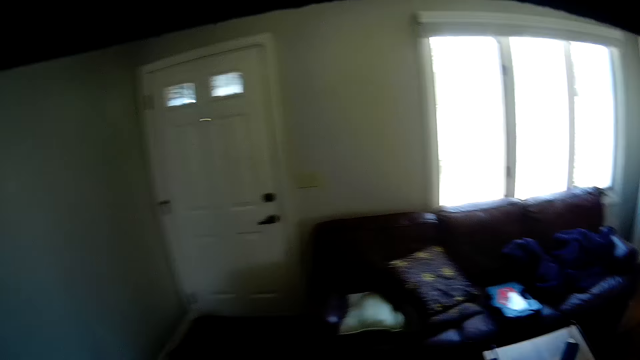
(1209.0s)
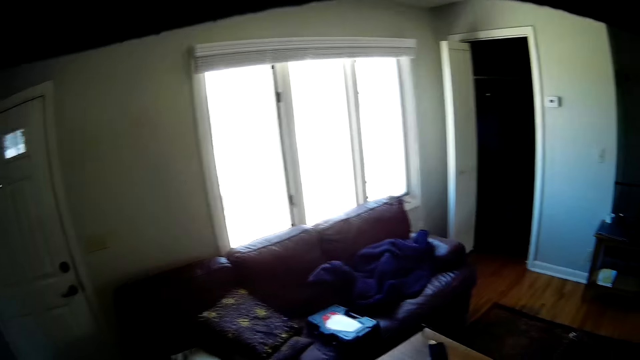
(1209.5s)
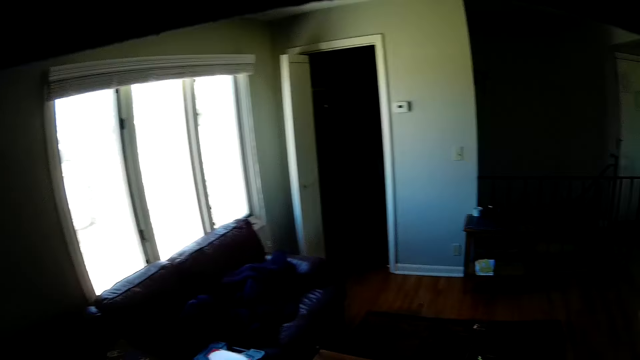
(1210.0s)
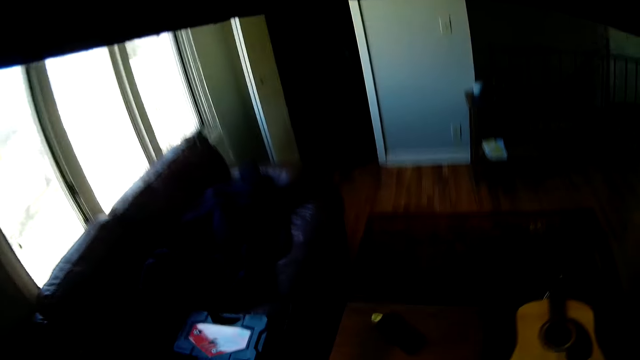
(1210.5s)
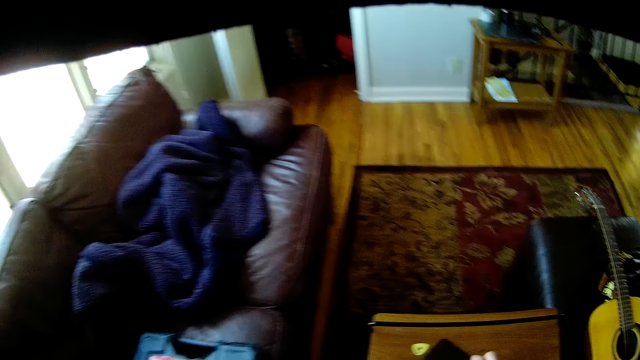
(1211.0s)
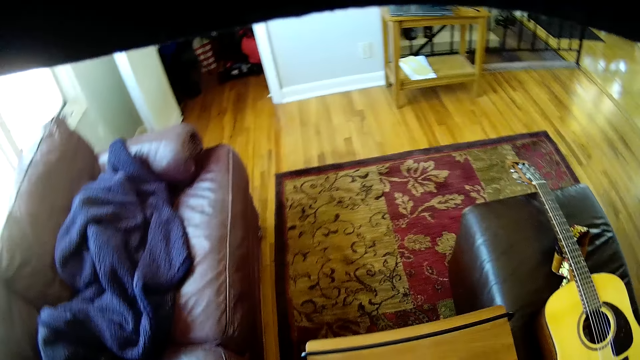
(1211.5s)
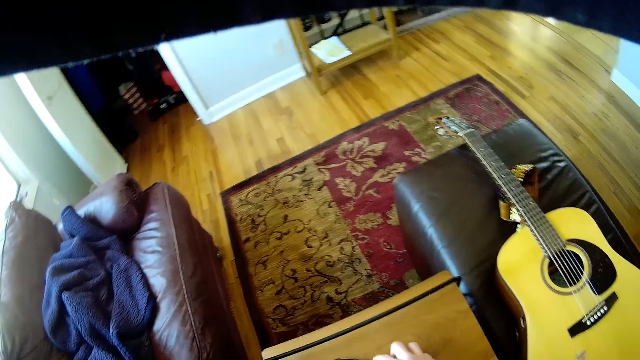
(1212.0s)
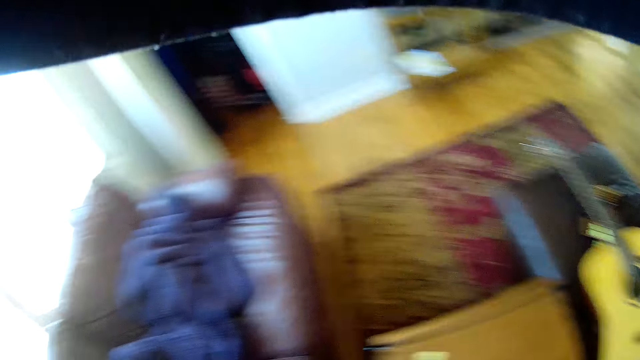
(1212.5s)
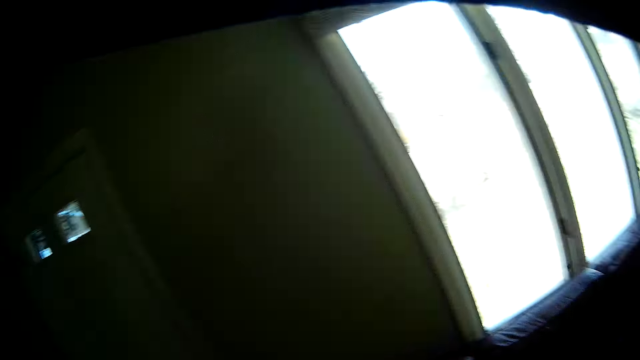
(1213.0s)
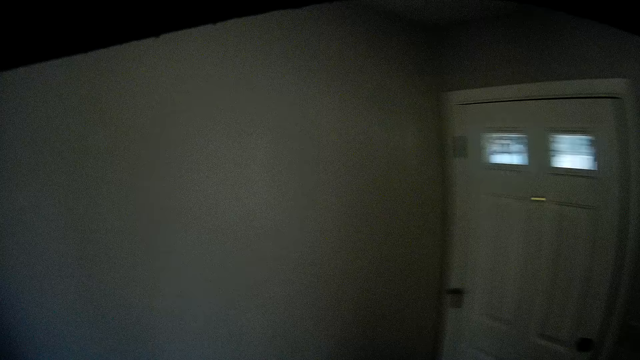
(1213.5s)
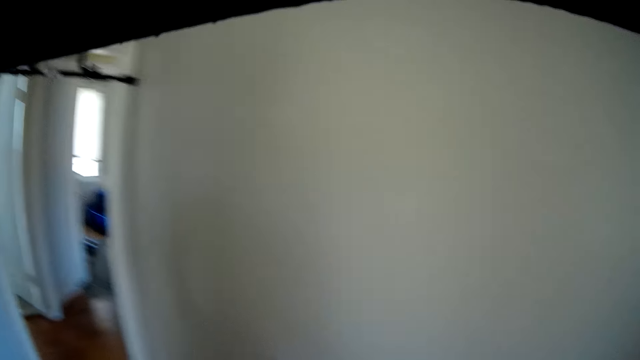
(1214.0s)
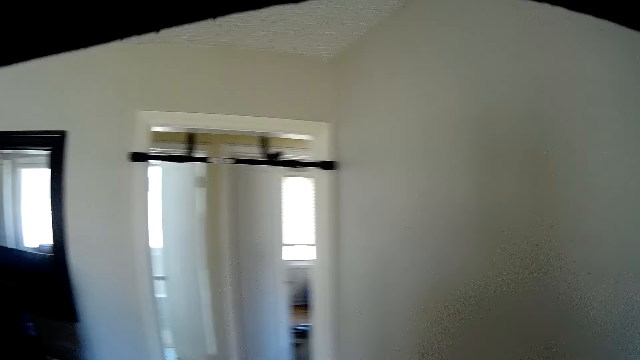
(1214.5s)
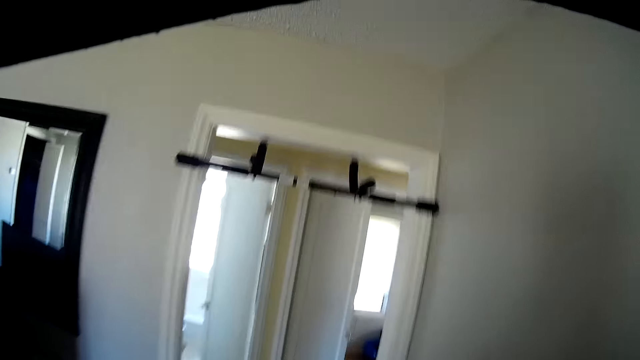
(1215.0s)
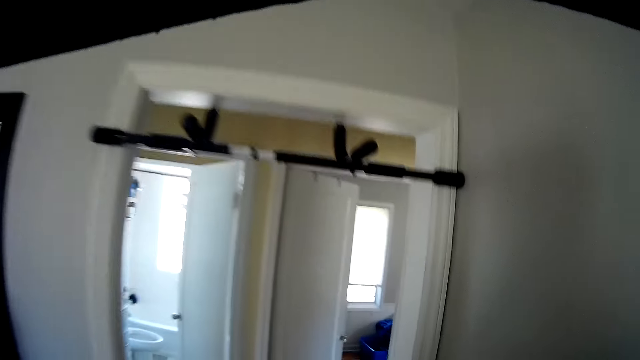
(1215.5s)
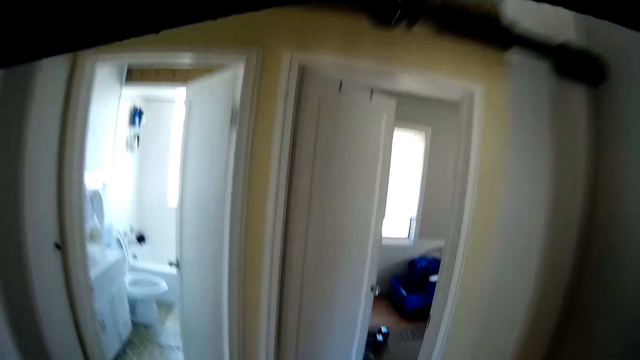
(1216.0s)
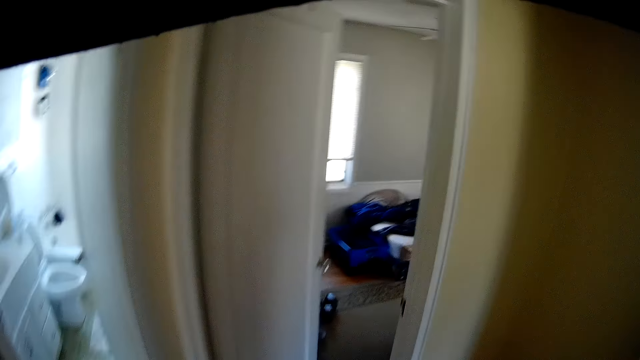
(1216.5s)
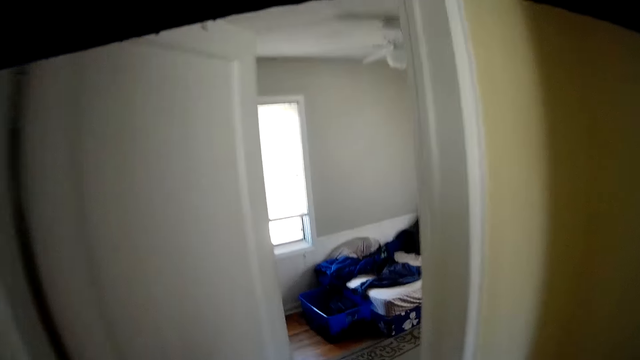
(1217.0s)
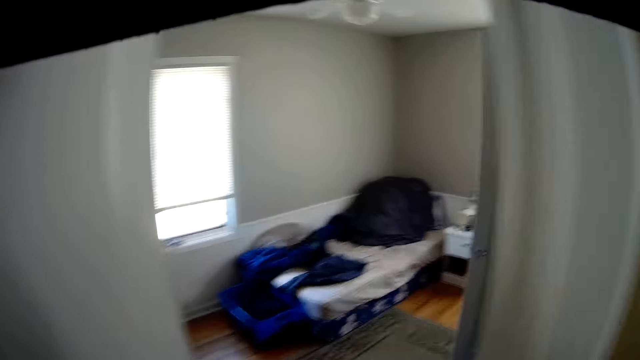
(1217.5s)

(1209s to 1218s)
The camera wearer looks around the room. He picks up a device from a stool with his right hand. He walks out of the room into another room.

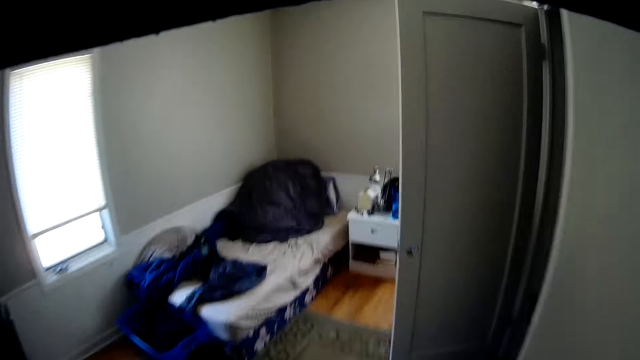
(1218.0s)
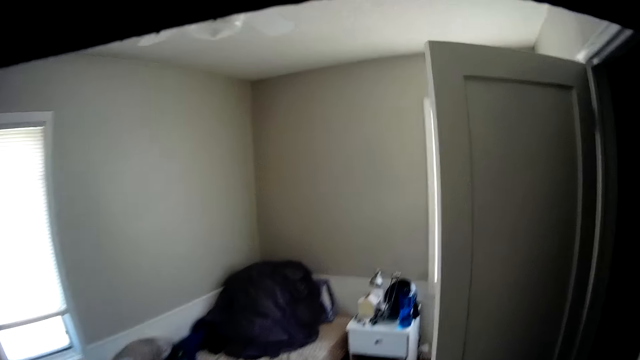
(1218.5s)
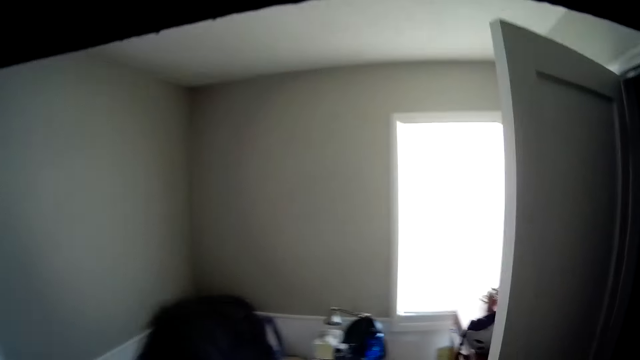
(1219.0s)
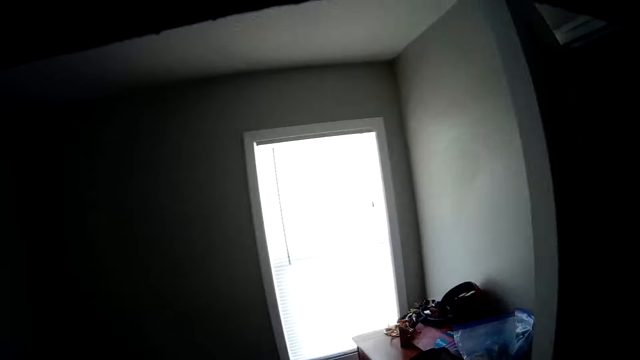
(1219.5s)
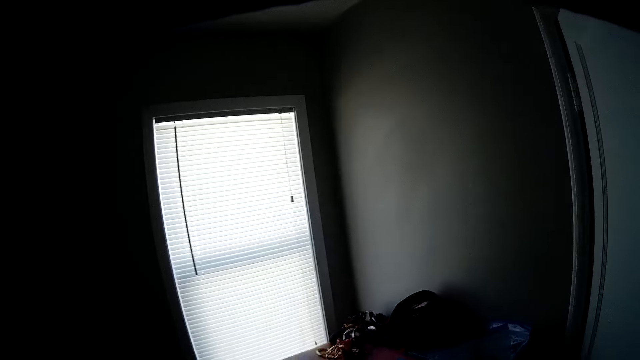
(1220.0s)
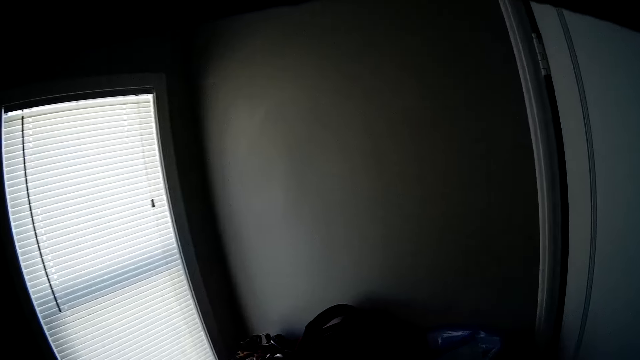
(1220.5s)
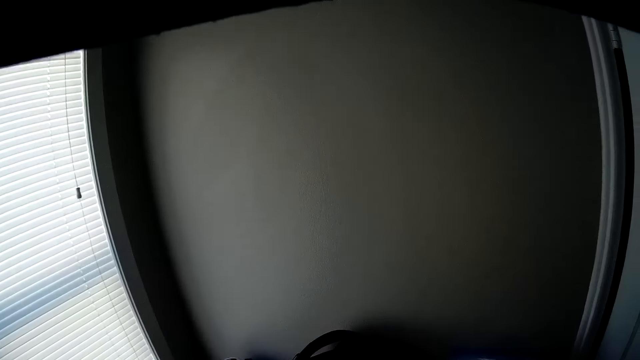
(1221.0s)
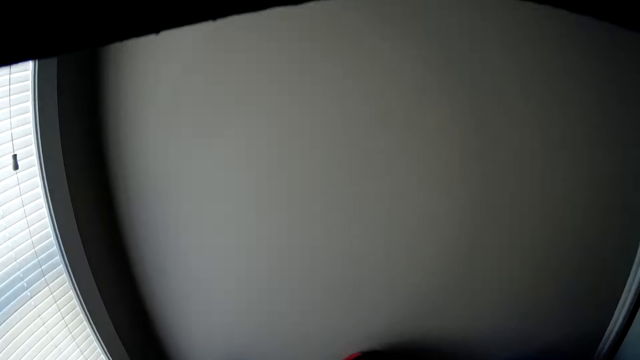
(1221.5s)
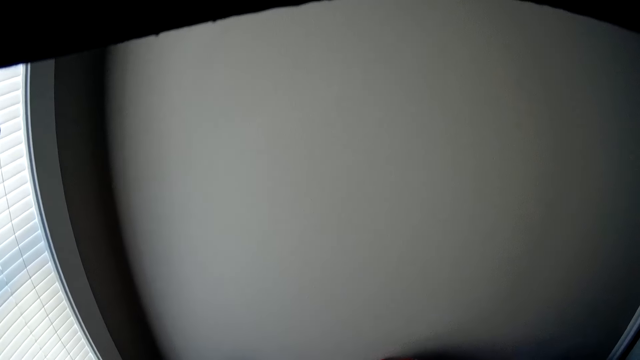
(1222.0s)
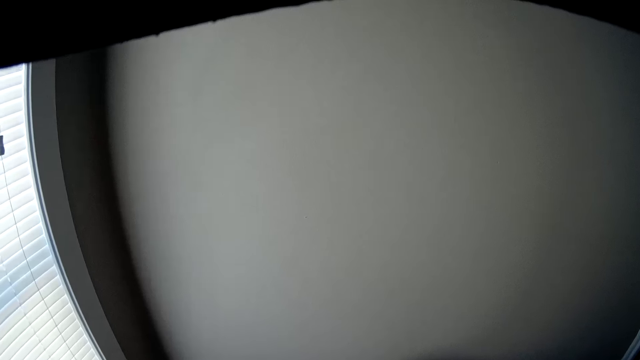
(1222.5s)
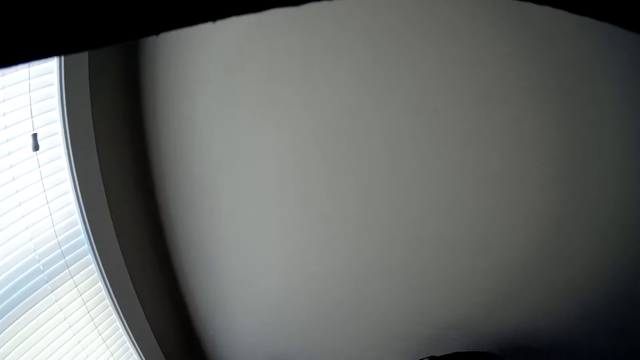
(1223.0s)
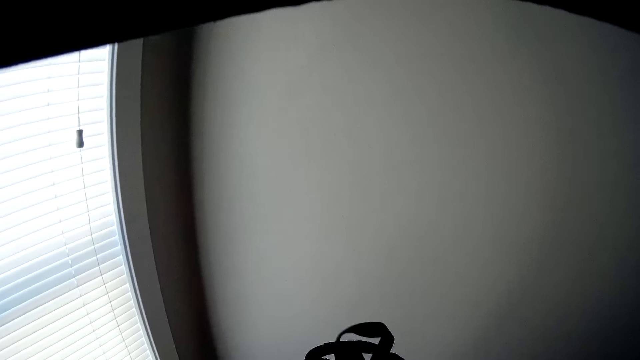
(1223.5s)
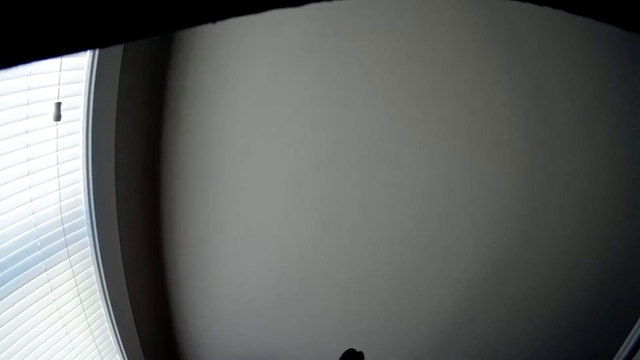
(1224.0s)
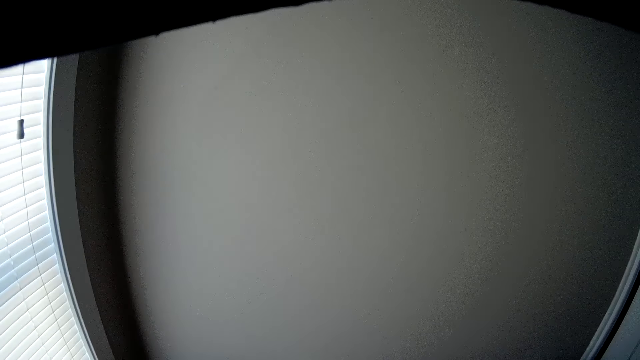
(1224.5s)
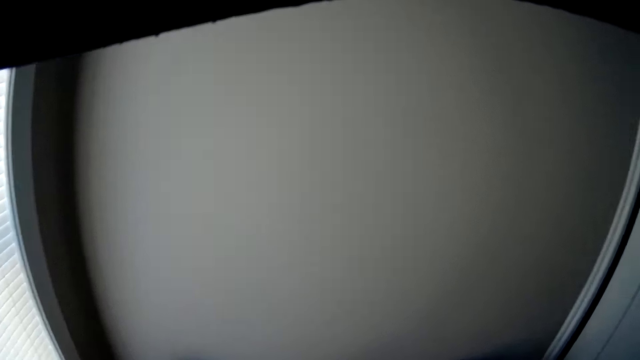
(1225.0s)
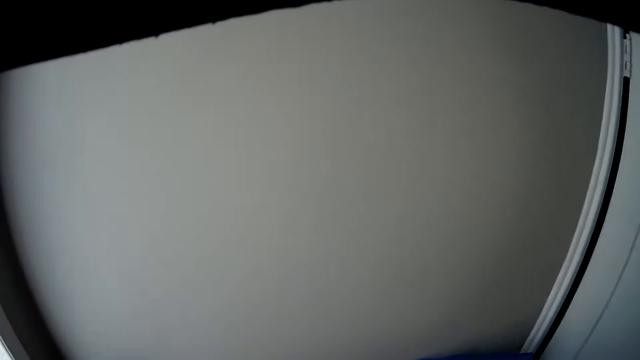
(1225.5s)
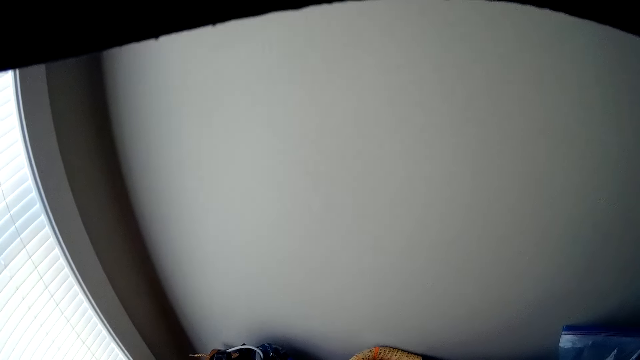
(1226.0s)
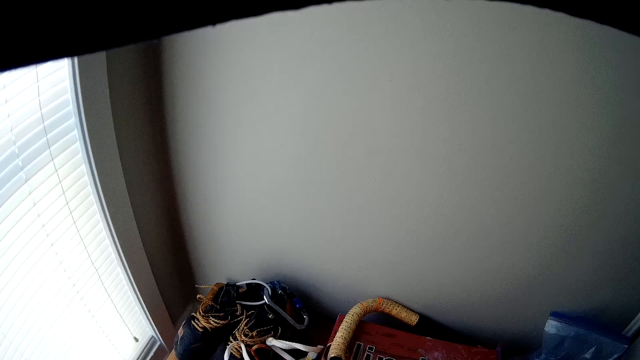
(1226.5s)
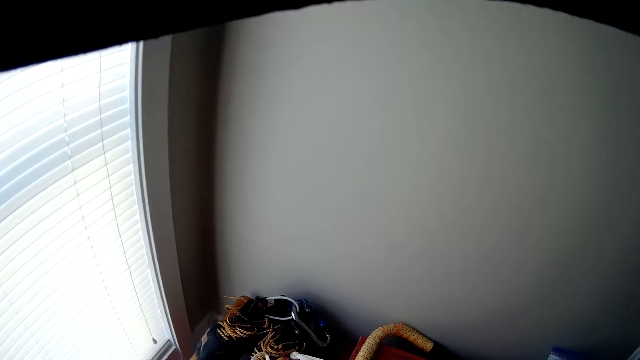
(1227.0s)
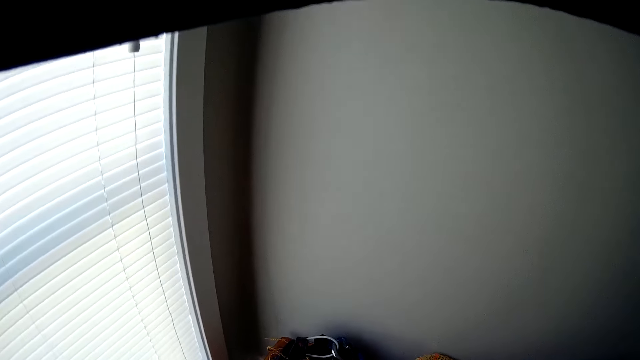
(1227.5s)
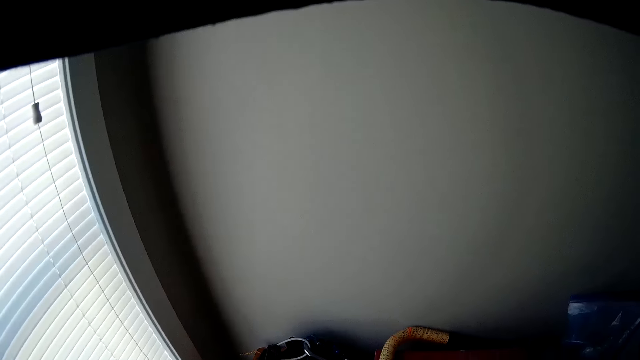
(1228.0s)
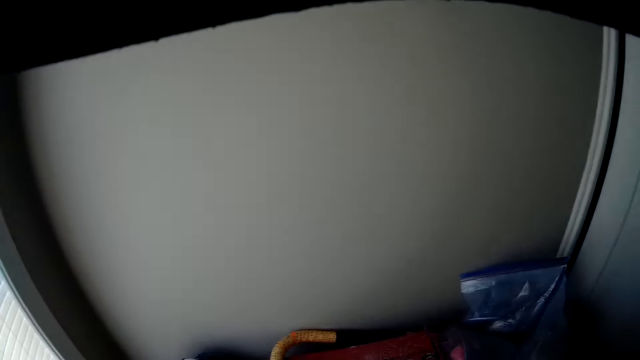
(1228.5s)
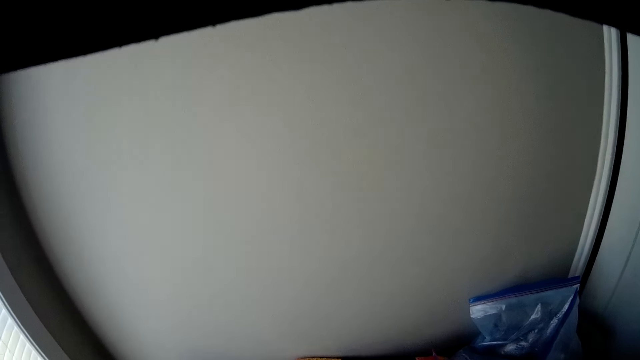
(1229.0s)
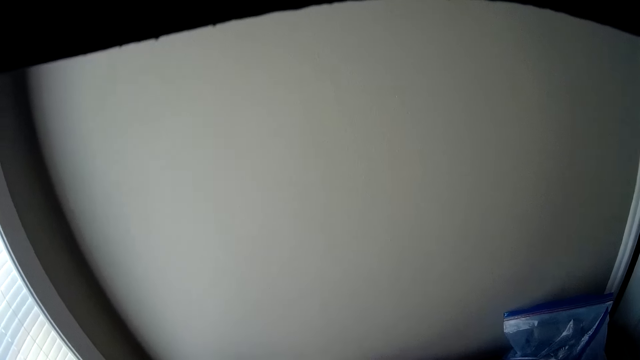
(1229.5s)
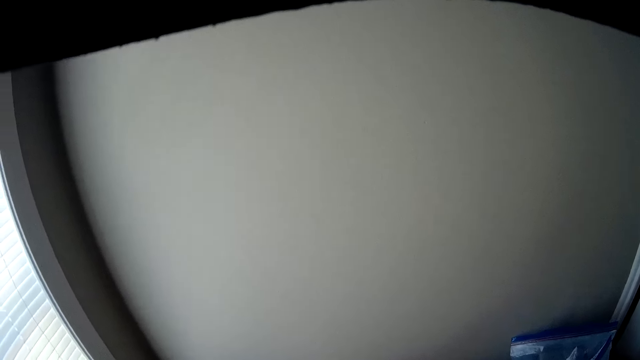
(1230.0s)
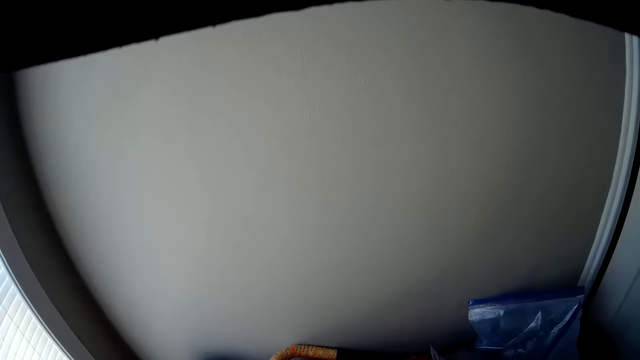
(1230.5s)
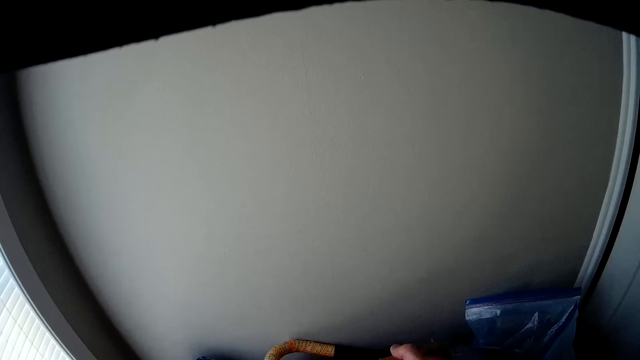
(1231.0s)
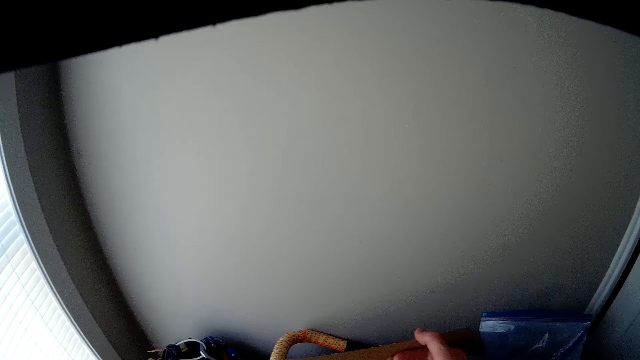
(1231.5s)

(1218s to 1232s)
The camera wearer walks towards a cabinet table. He moves some straps. He opens a carton with his right hand.
